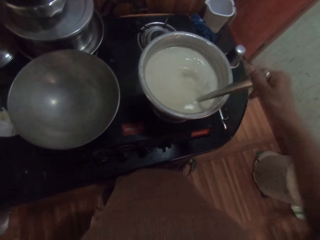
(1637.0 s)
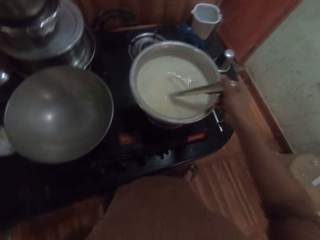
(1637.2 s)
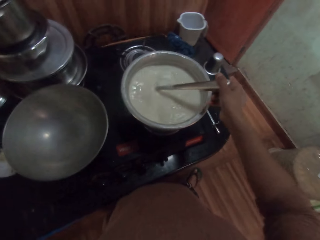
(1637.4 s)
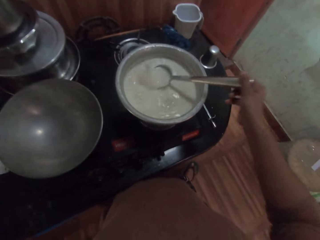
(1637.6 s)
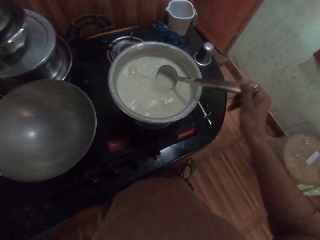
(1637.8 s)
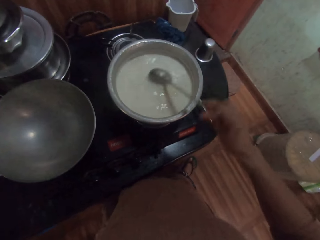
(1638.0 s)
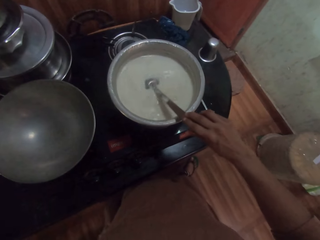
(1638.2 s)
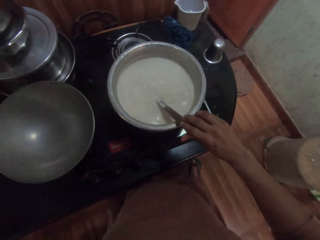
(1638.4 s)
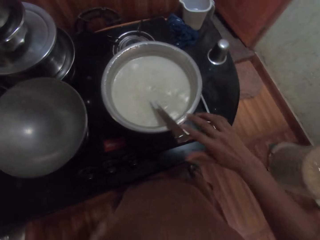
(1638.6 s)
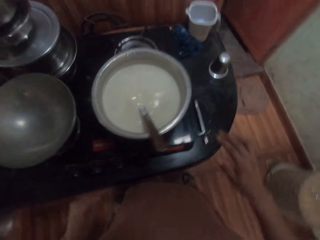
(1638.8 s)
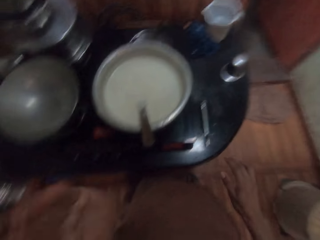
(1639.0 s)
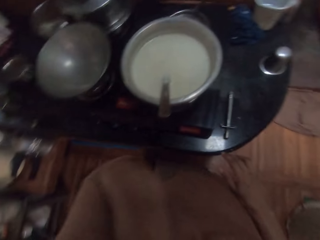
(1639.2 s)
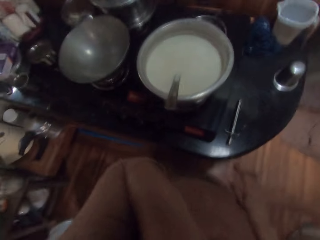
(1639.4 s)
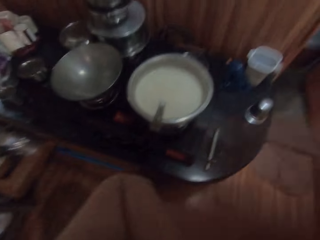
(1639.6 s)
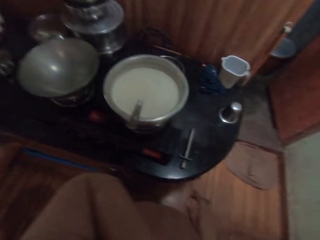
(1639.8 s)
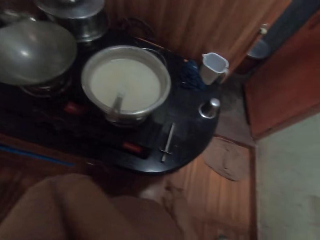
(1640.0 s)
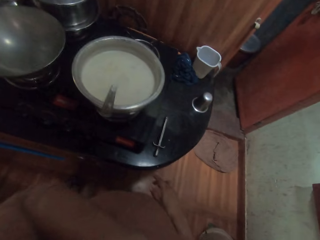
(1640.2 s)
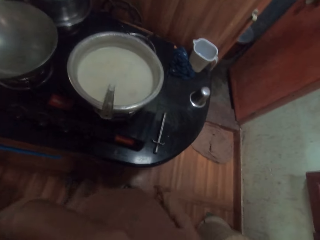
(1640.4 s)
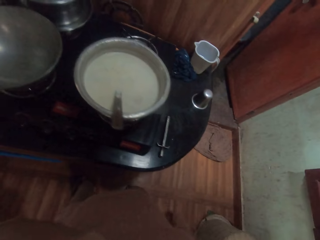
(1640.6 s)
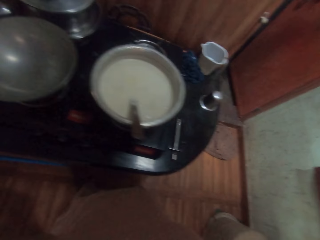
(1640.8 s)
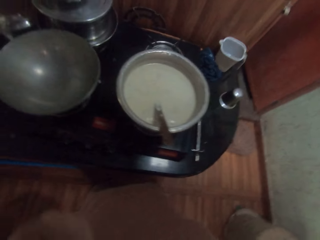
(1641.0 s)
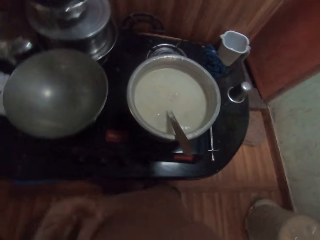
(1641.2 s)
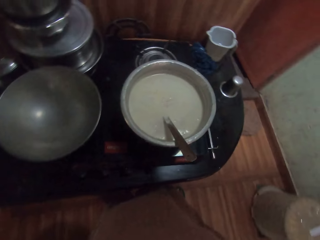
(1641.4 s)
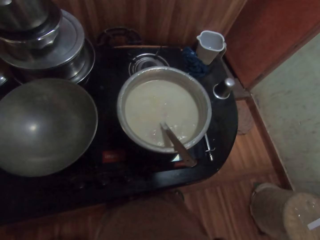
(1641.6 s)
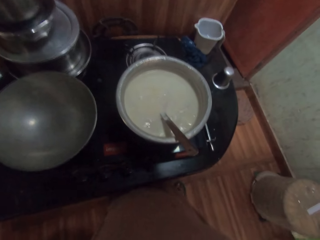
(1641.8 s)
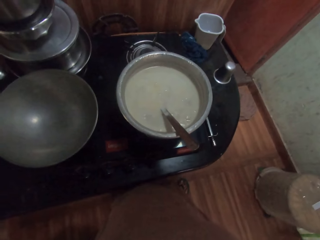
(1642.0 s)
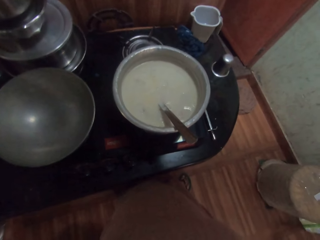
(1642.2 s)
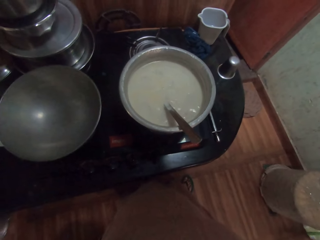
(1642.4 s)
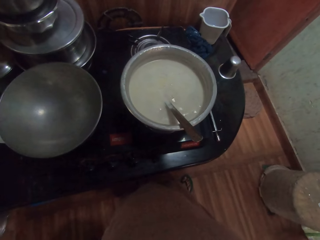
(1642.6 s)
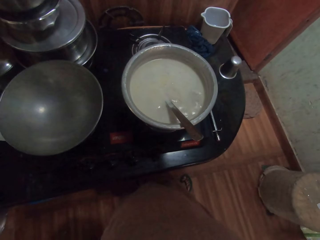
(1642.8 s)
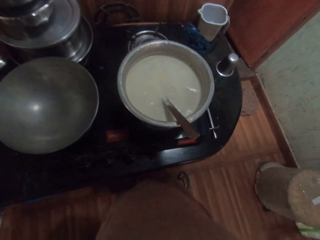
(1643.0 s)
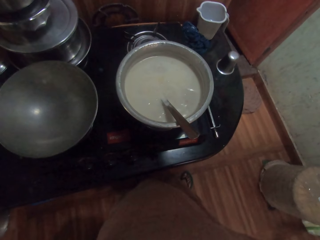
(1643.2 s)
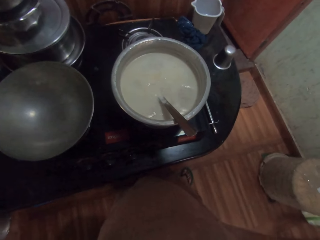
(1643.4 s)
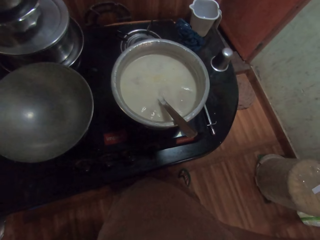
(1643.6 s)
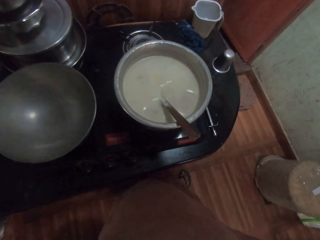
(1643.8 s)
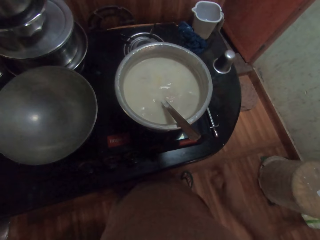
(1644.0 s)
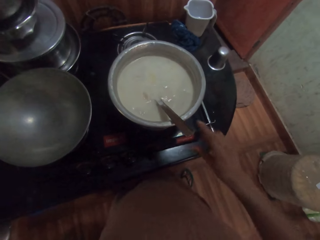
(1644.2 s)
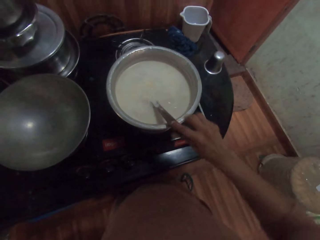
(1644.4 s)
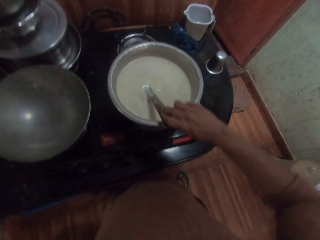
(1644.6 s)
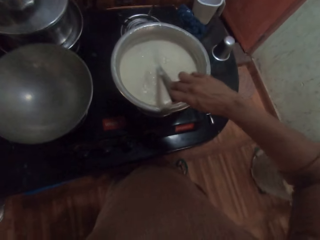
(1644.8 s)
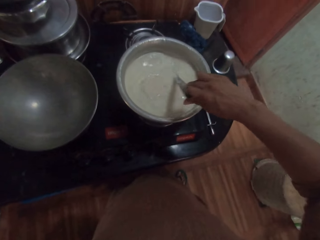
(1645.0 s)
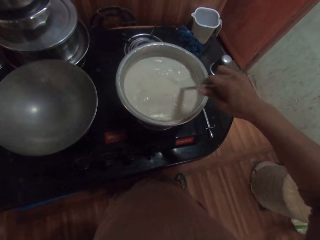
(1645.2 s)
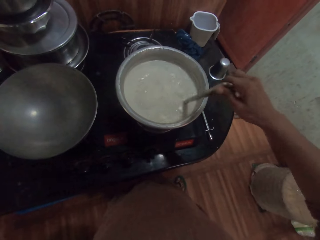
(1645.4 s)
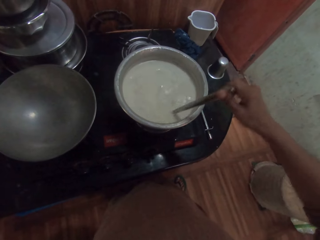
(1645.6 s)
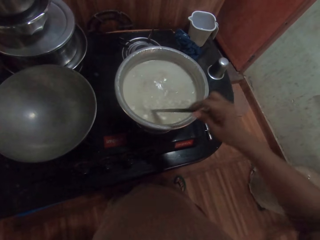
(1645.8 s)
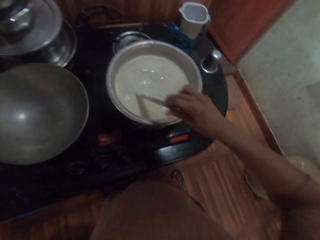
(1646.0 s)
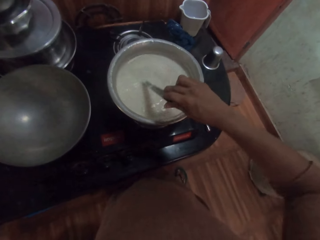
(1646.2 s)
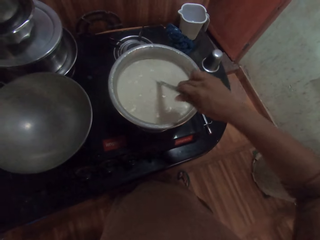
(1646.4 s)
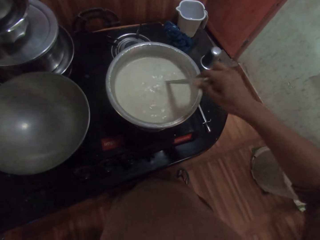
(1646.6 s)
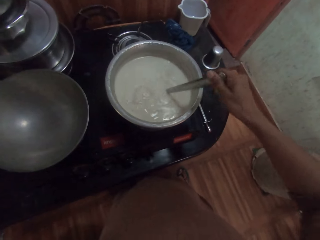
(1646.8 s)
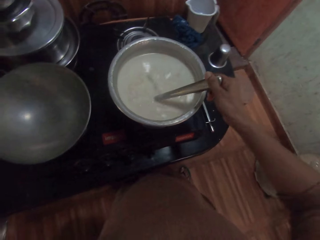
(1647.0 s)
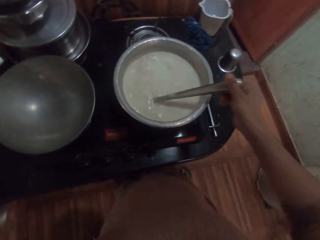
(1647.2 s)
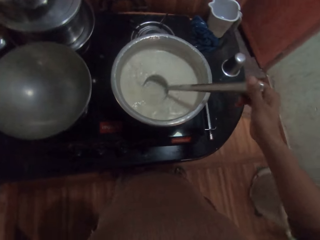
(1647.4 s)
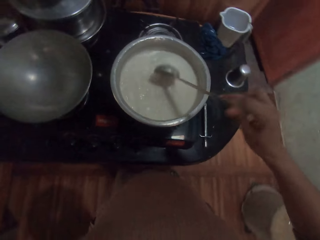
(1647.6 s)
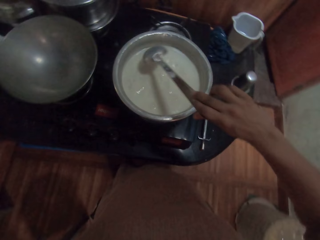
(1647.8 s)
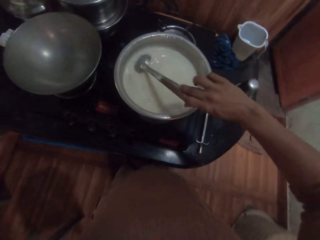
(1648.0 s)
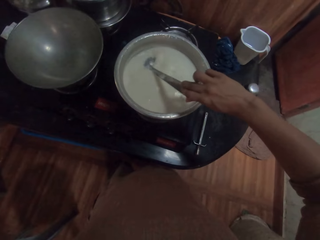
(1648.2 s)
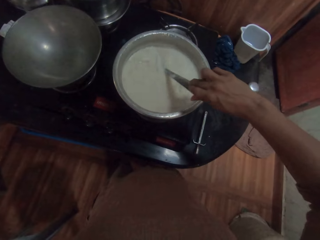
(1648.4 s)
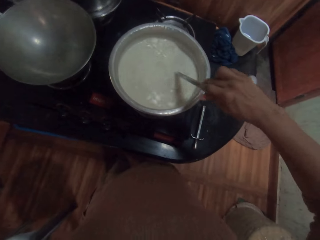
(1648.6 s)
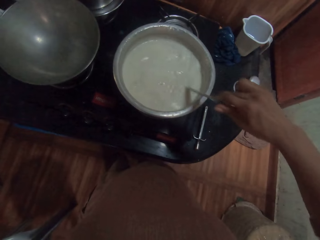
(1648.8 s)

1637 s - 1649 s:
The camera wearer drops the spoon in the pot with his right hand. He raises the left hand and lowers the left hand. He picks up the spoon in the pot with his right hand. He turns the solution in the pot with the spoon in his right hand.

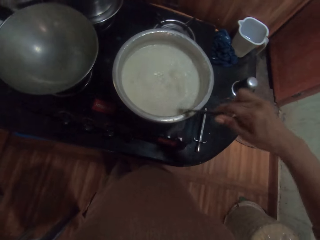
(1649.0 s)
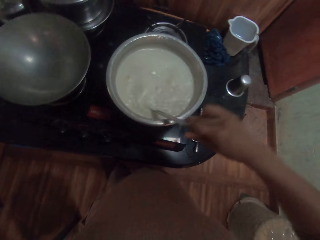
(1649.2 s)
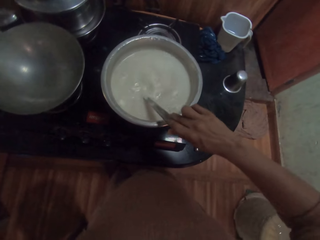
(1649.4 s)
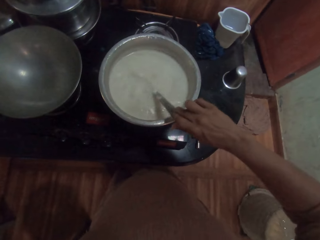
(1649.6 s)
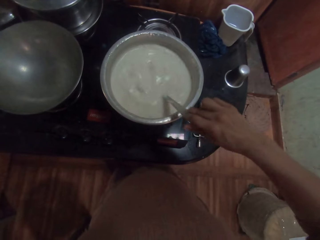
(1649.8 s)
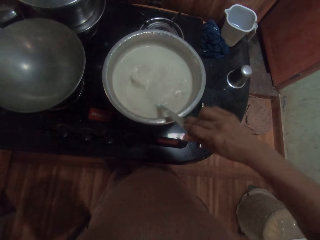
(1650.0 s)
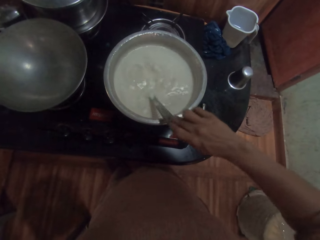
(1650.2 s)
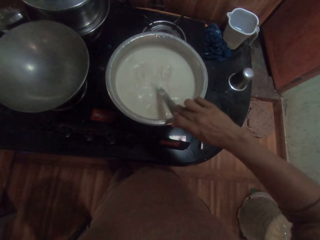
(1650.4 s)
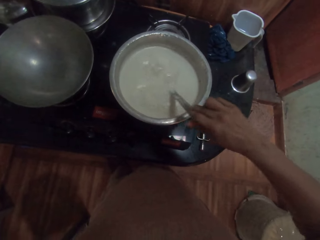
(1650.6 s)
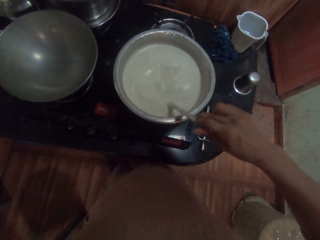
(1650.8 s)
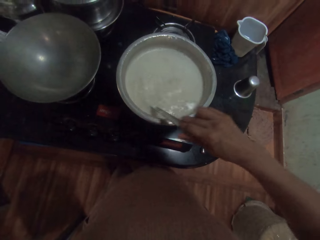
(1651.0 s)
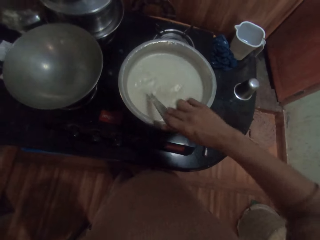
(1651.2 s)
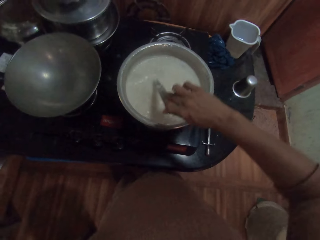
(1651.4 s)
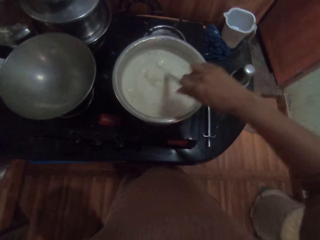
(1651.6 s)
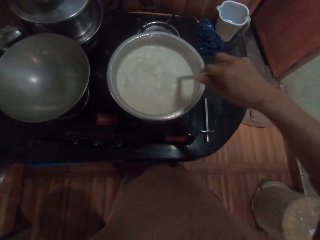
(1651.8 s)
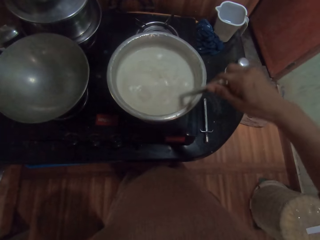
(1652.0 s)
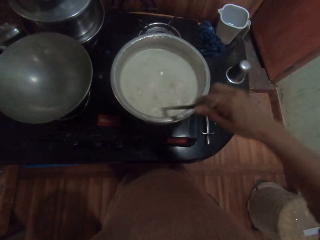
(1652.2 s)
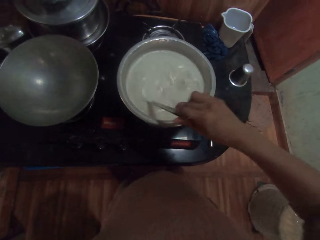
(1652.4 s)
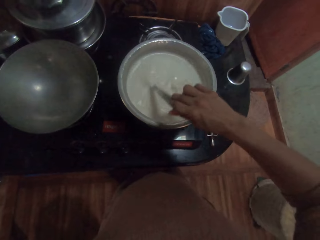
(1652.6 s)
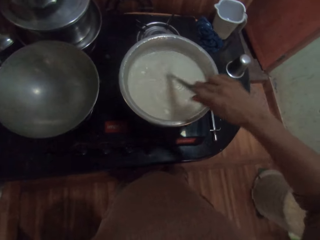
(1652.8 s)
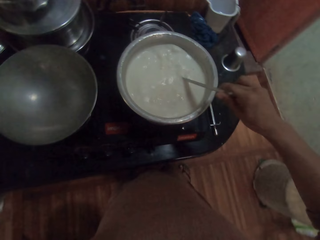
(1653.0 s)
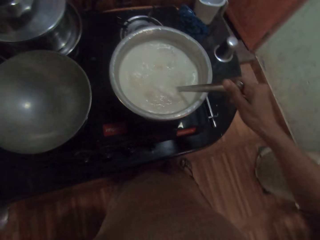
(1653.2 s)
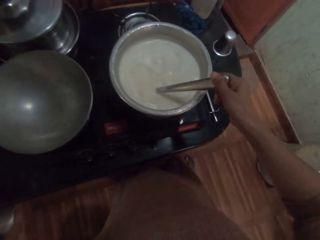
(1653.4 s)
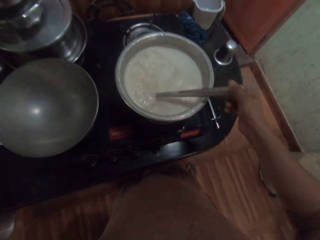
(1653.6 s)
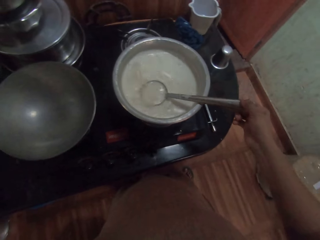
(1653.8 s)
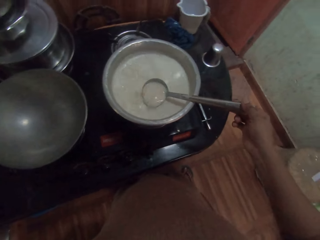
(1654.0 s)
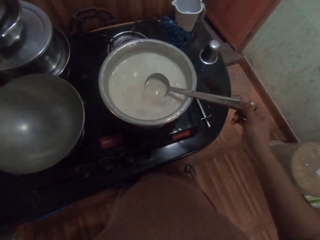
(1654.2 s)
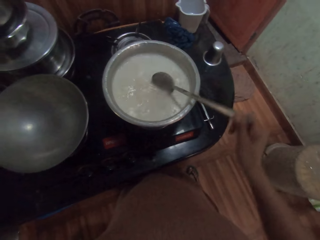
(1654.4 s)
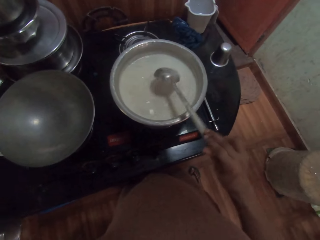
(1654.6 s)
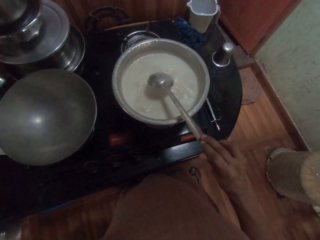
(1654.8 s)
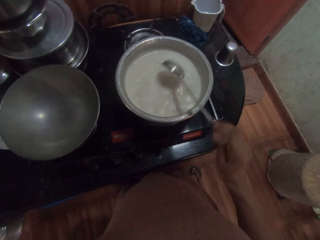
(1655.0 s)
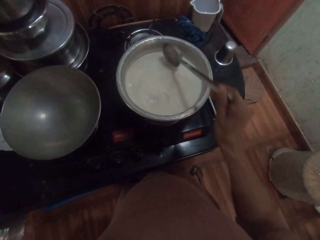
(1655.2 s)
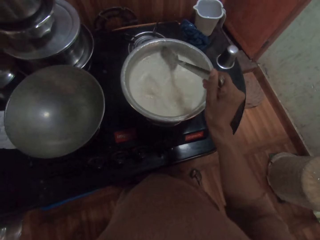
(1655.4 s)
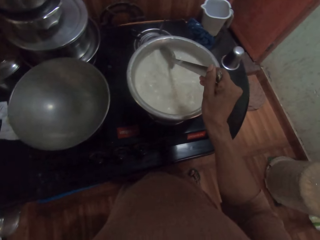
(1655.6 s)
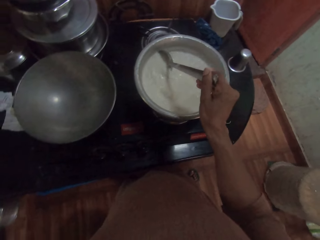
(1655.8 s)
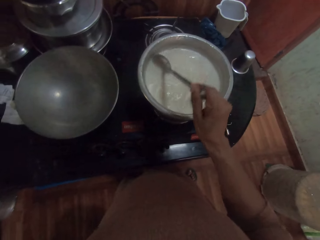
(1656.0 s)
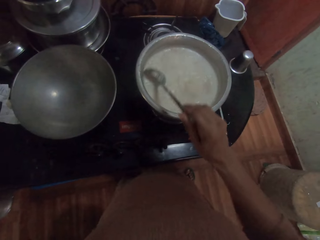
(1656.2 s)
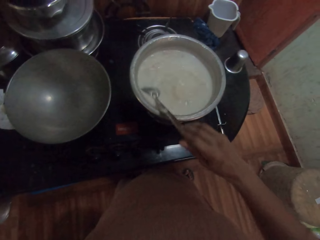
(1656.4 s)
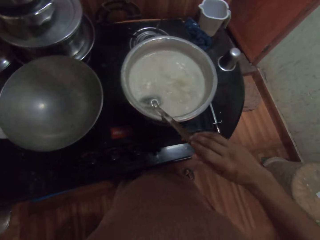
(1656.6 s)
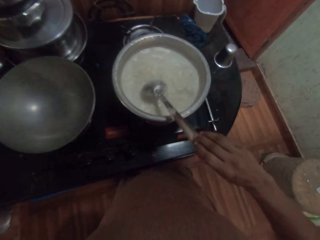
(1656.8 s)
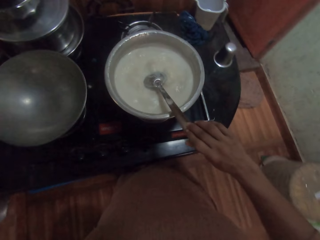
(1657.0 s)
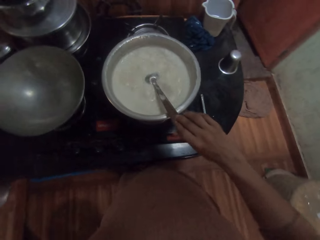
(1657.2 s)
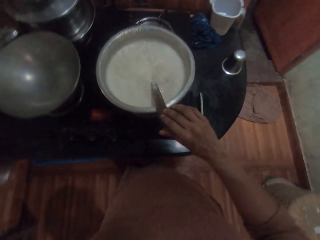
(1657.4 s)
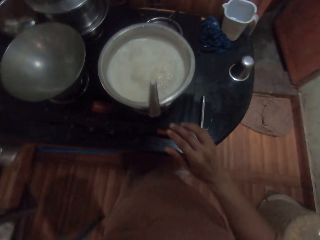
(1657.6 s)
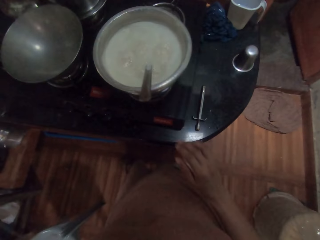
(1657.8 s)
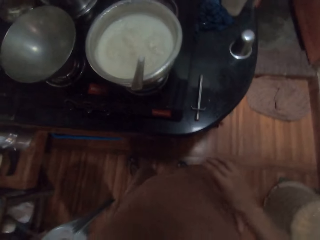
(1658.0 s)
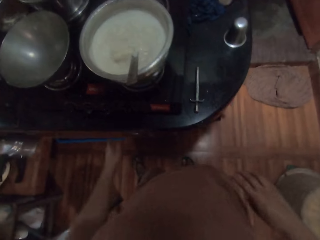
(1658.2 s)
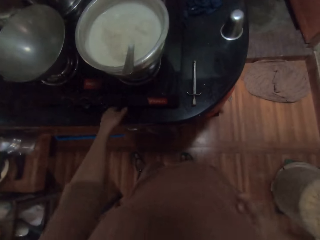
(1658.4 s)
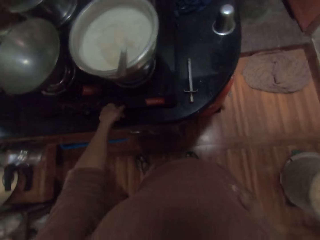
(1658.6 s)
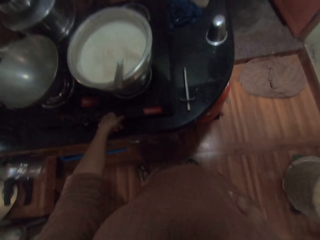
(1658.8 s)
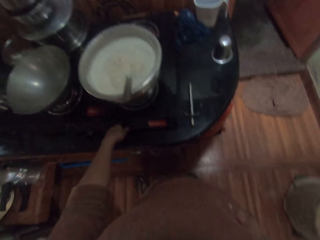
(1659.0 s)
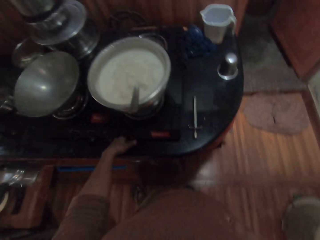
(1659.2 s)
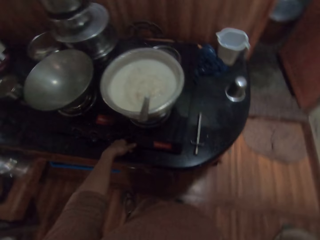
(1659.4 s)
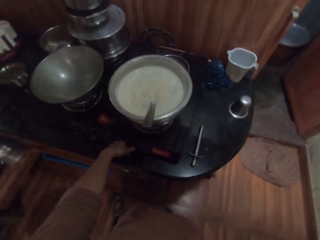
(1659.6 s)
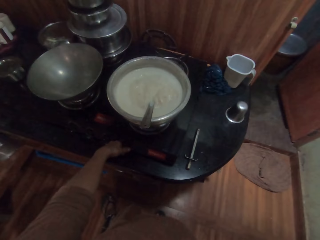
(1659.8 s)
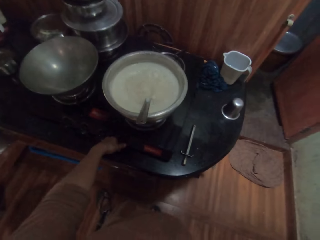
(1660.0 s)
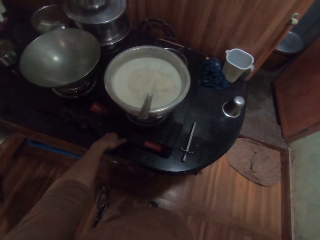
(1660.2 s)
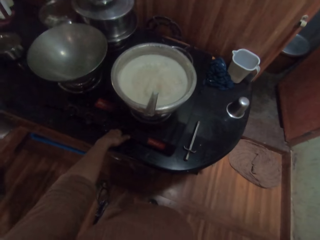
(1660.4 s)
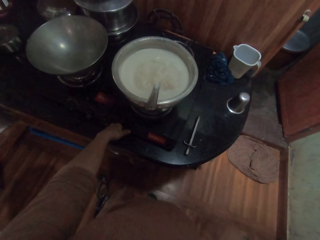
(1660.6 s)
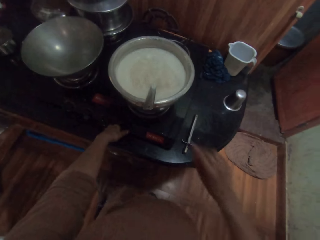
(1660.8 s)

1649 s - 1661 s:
The camera wearer drops the spoon in the pot with his right hand. He looks at the soup. He turns a knob of the cooker with his left hand. He holds the stove switch.
